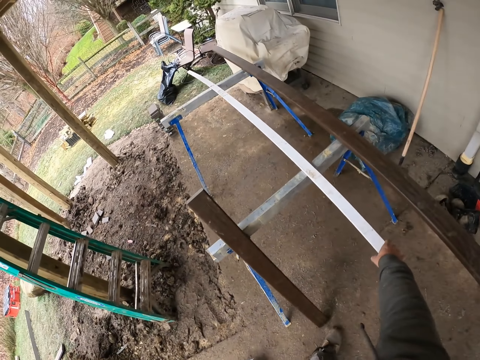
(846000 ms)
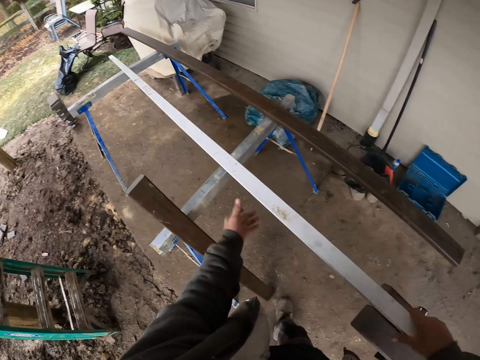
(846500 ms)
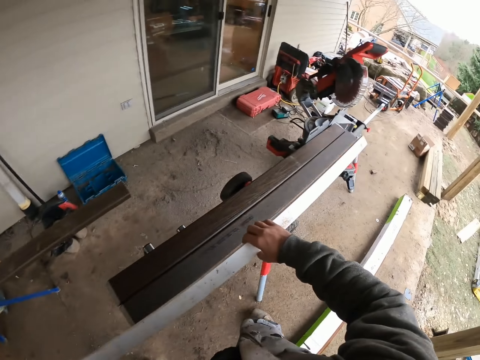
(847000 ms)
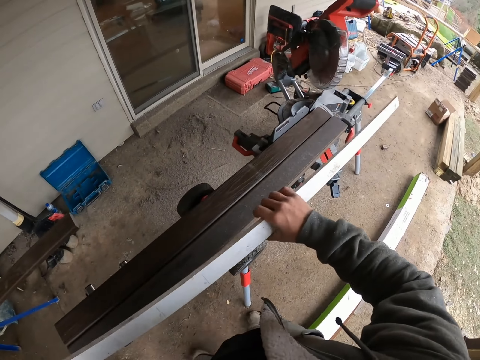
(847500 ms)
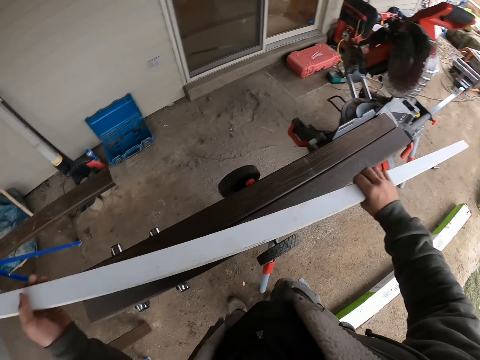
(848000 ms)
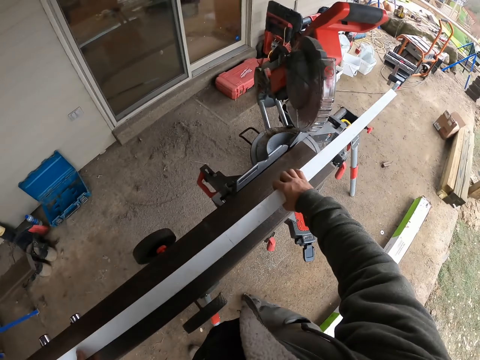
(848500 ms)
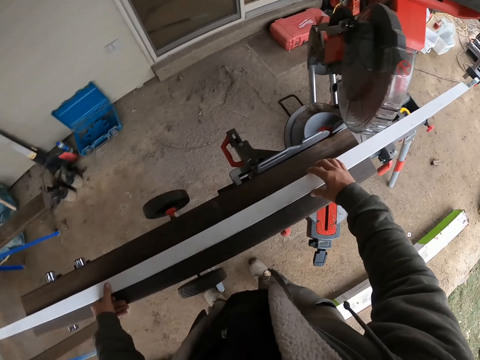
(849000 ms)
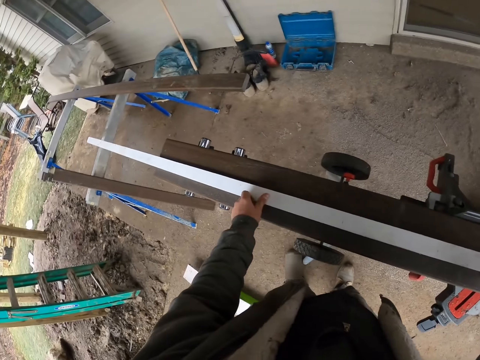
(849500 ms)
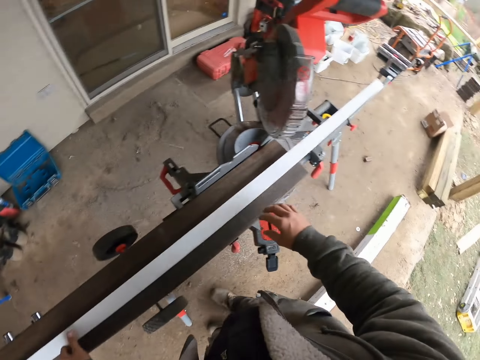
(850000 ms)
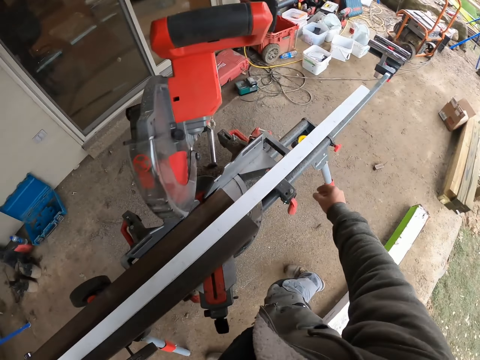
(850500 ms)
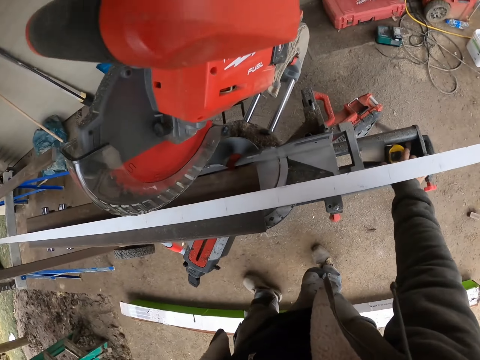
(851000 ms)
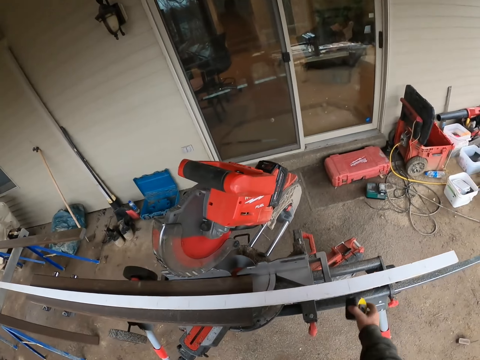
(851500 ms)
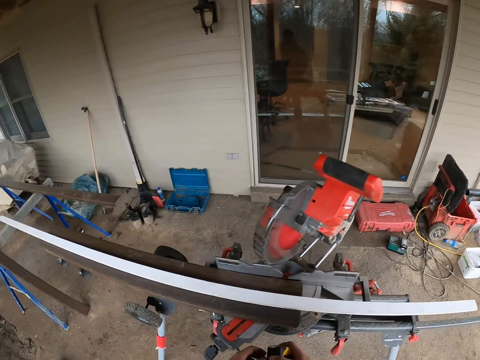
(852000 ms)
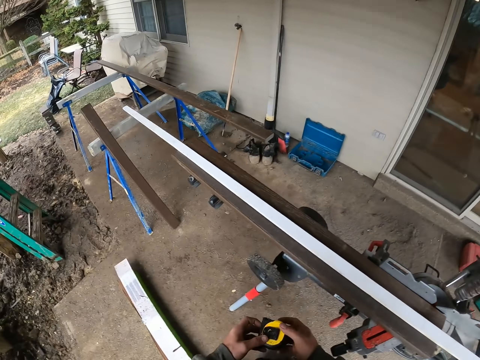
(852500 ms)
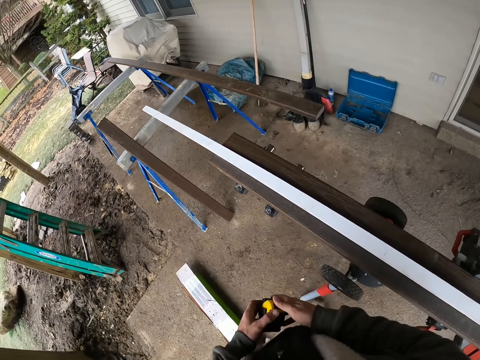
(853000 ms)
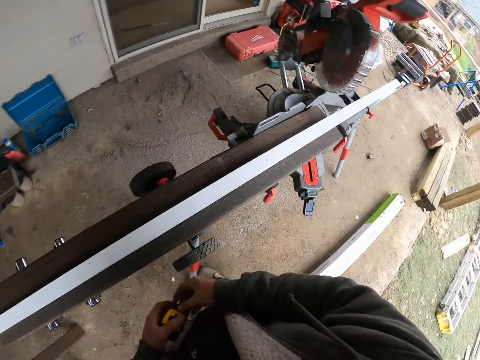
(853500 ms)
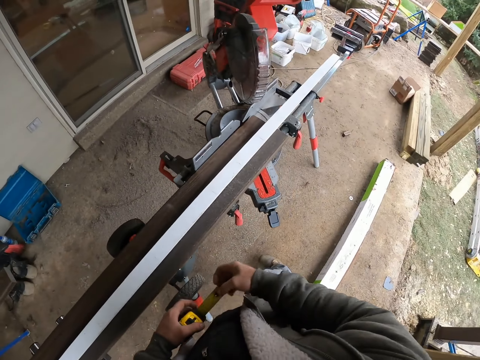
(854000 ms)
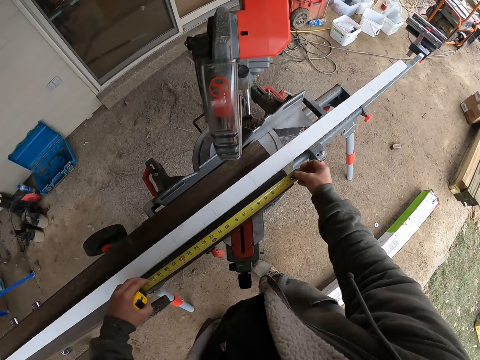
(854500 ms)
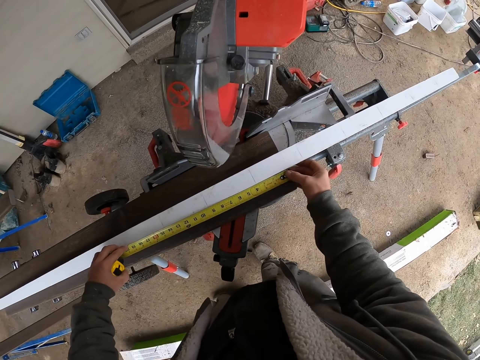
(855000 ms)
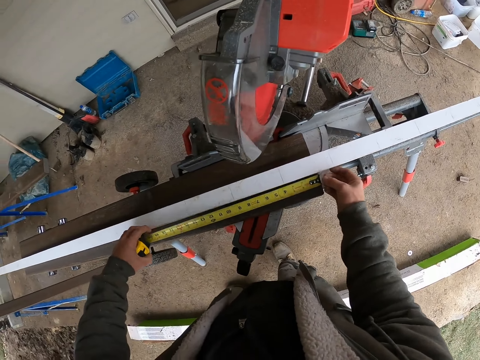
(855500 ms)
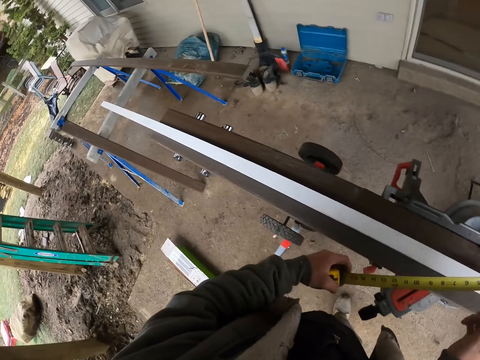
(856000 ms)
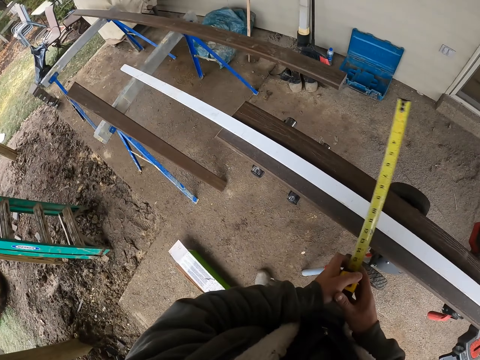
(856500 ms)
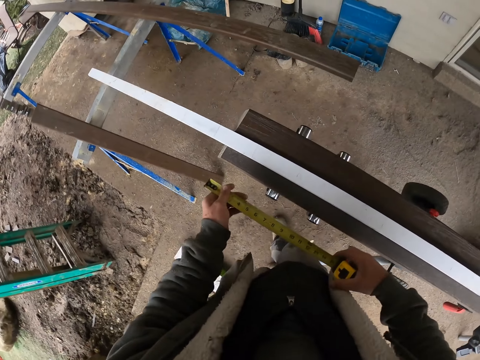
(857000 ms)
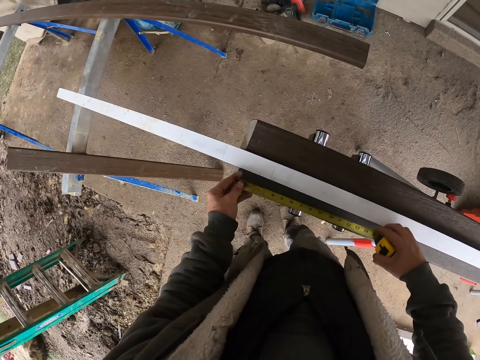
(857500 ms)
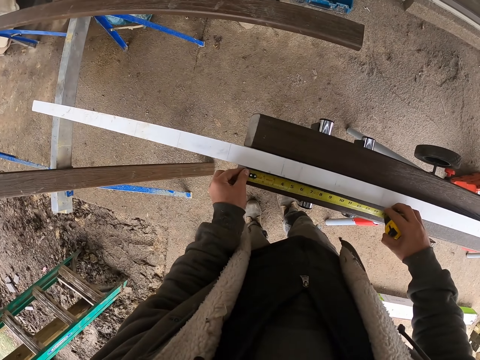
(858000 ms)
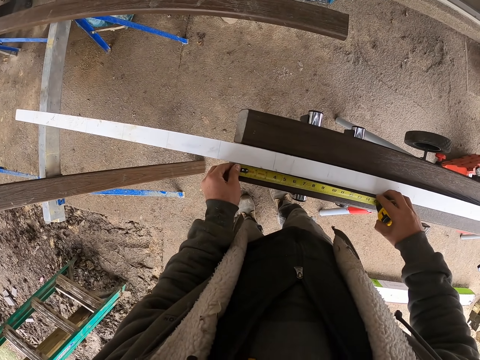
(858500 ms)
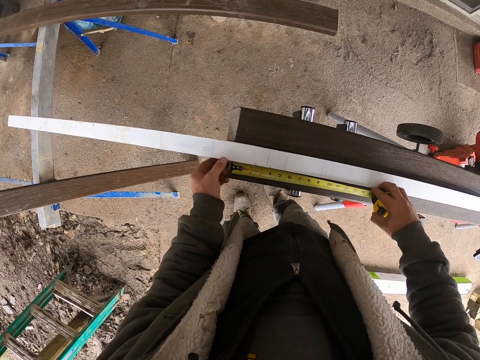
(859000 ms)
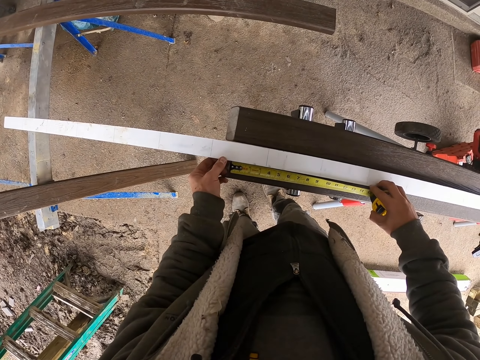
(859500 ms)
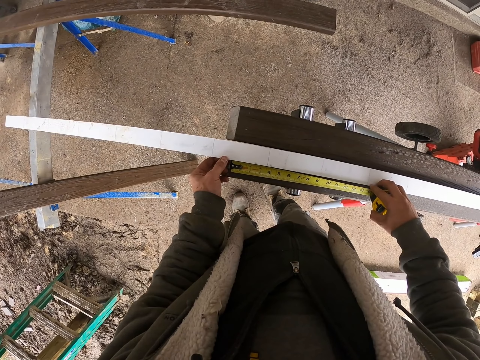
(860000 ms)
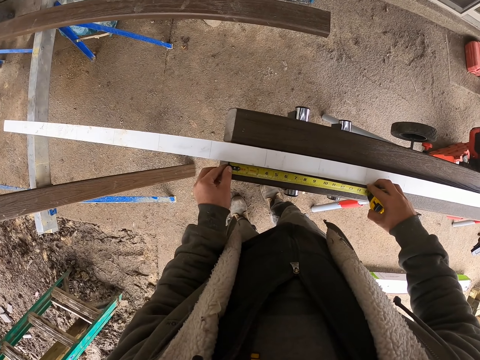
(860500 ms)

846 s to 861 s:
The camera wearer takes a long white wood. They hold the wood. They place the long white wood on top of the black wood. They take a tape measure, hold the tape measure, and pull the tape measure. They measure the wood. They hold the tape measure. They measure the wood.

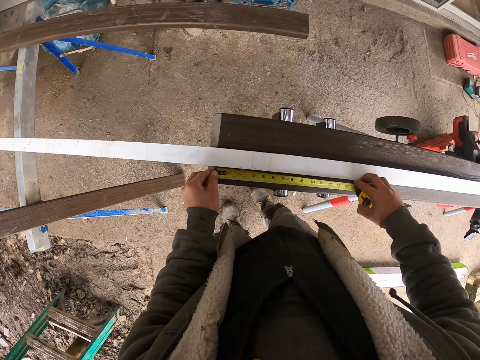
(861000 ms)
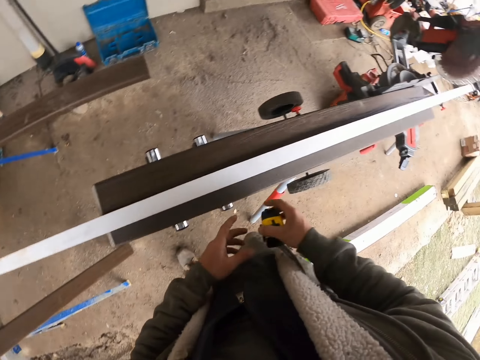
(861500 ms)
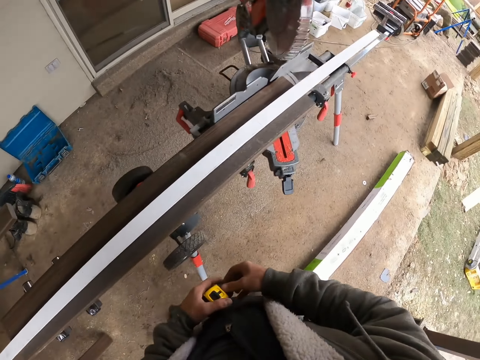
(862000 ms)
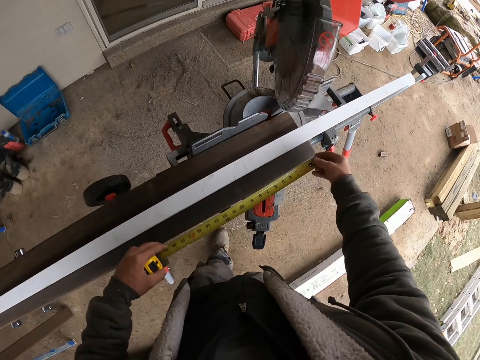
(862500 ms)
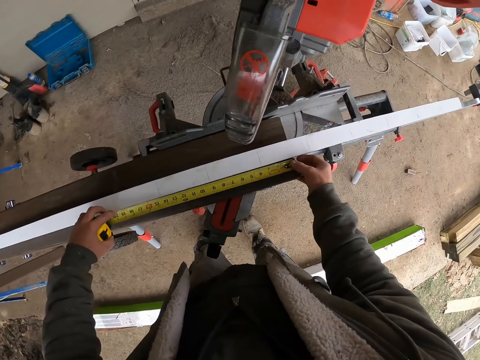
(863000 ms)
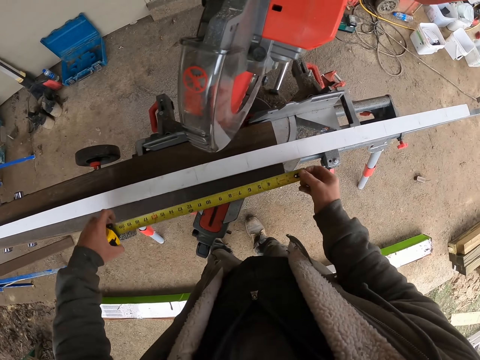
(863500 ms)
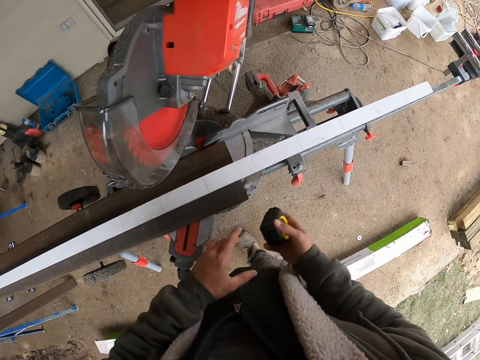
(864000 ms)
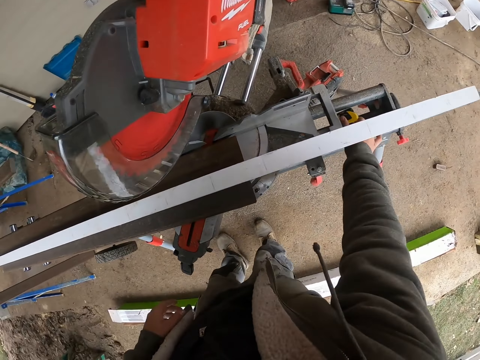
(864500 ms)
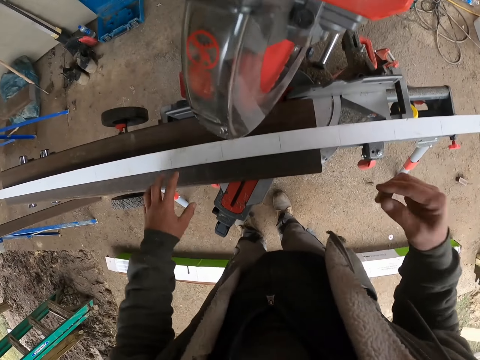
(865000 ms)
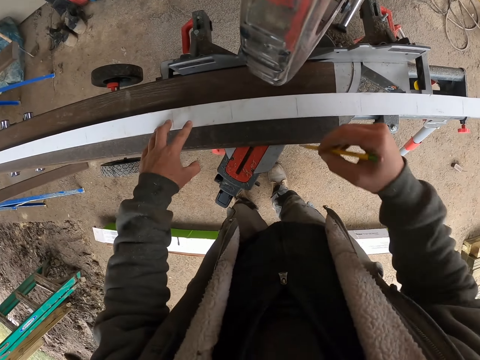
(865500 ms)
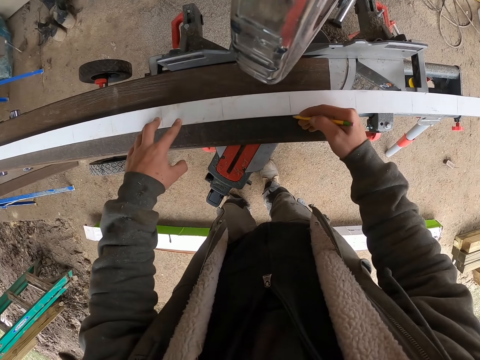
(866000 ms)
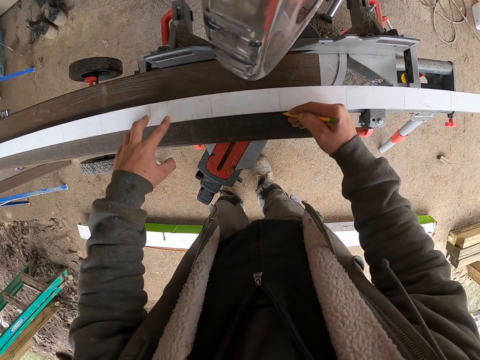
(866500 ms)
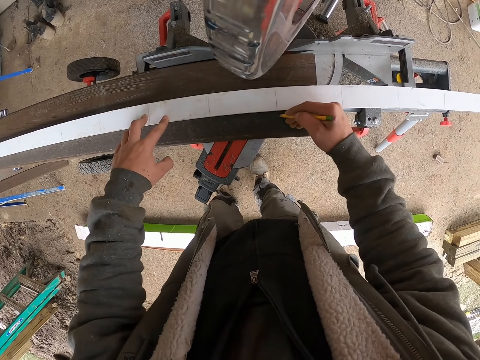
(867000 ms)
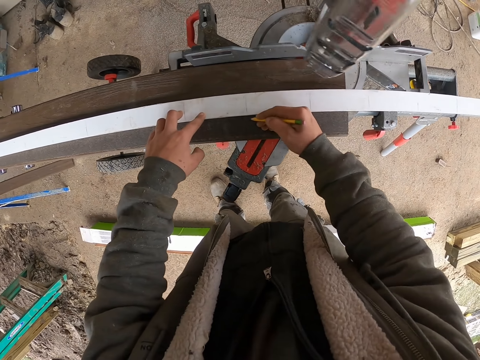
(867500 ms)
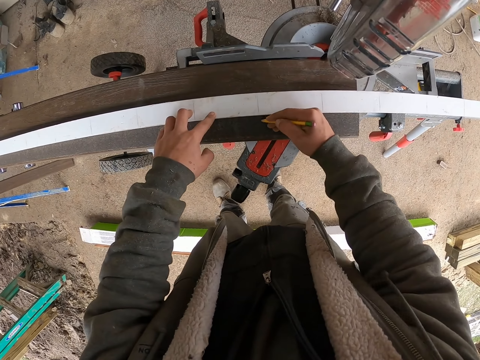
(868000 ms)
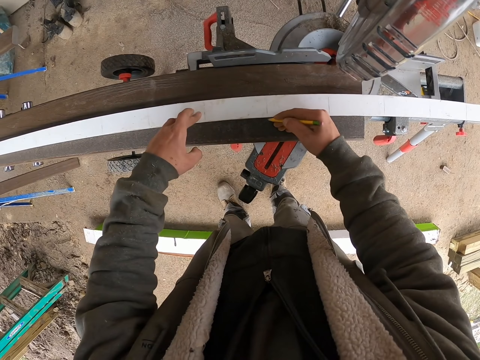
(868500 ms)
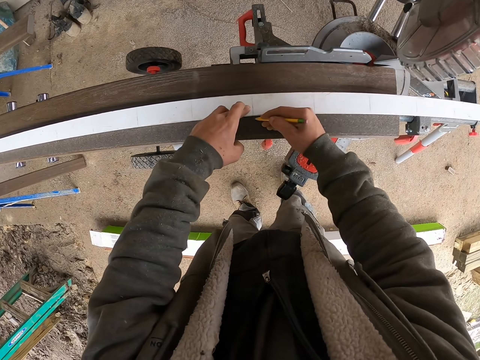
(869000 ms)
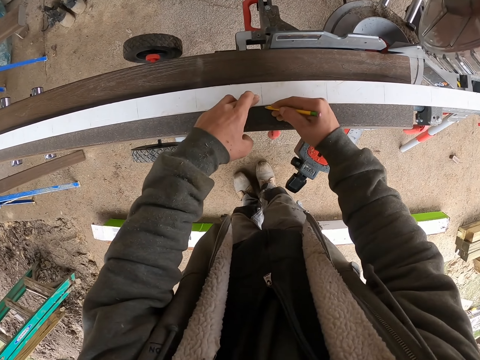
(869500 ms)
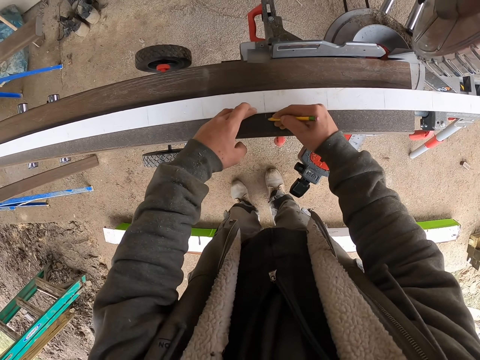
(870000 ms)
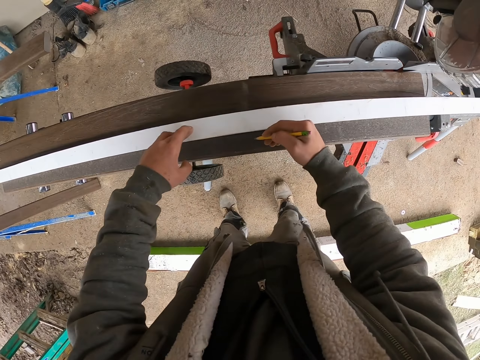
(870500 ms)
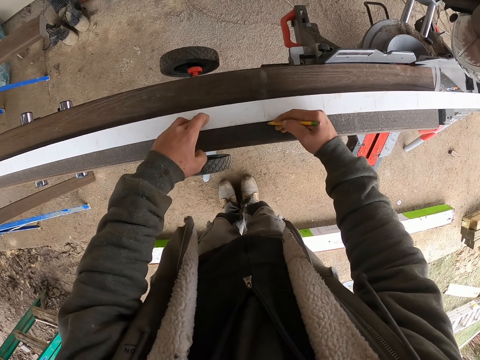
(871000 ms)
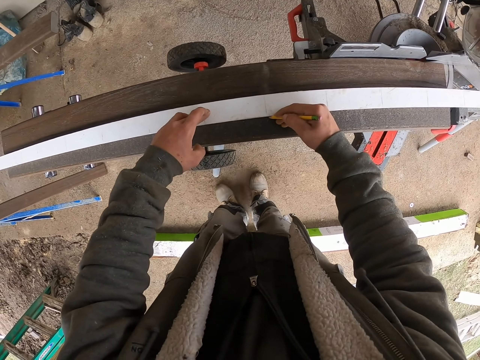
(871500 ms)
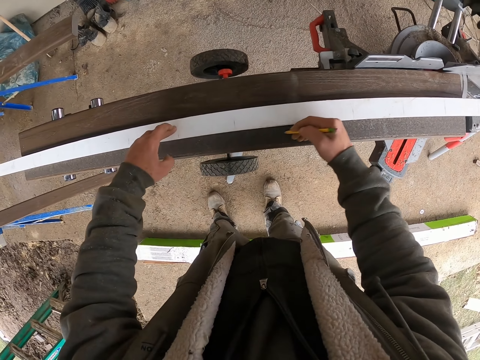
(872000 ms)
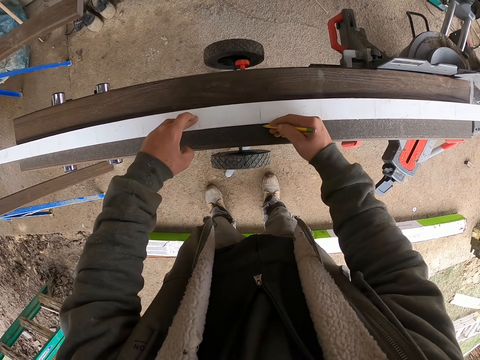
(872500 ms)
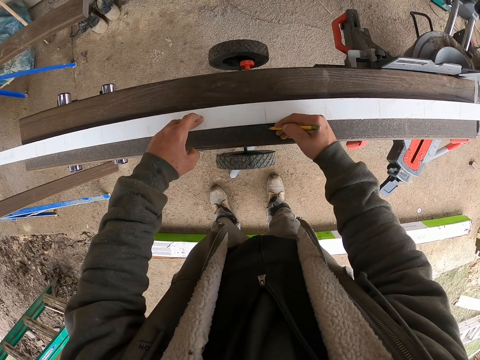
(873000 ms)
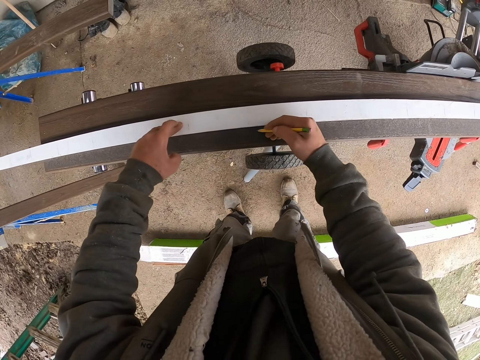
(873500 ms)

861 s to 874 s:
The camera wearer holds the tape measure, pulls the tape measure, and measures the wood. They exchange the tape measure to the other hand. They place down the tape measure. They take a pencil. They hold the wood. They mark the wood with the pencil. They mark the wood repeatedly. They move their hand along the wood. They mark the wood. They move their hand along the wood. They mark the wood. They reposition their hand.
